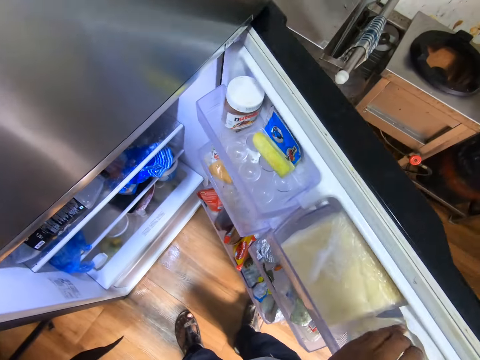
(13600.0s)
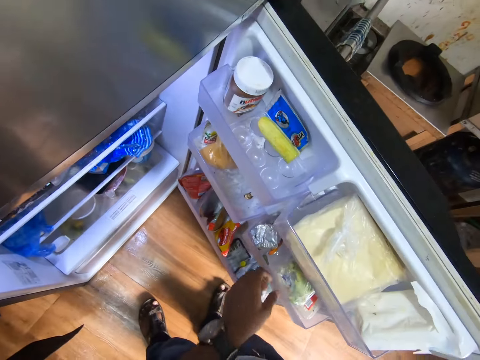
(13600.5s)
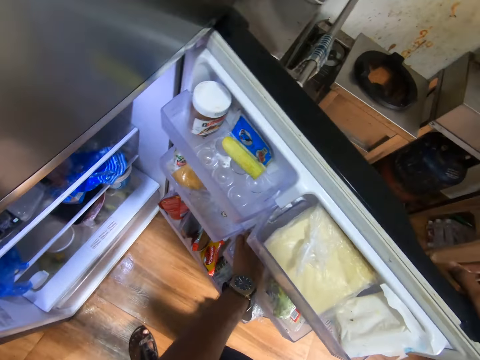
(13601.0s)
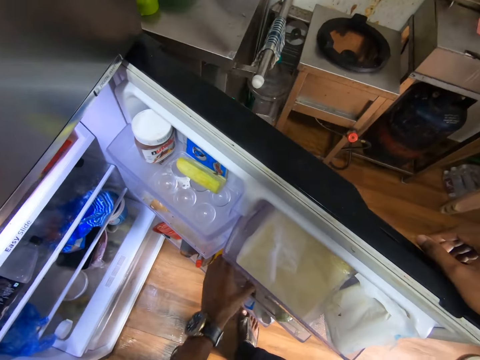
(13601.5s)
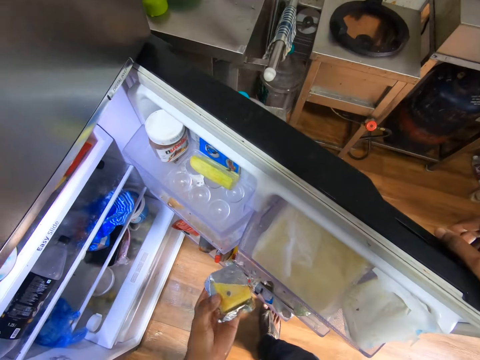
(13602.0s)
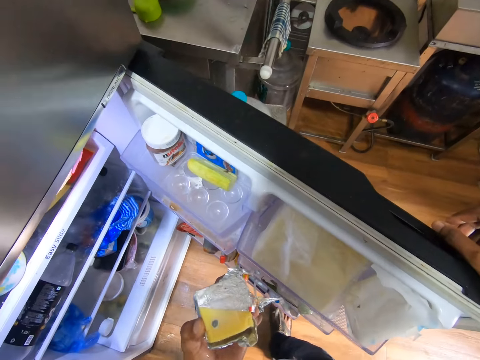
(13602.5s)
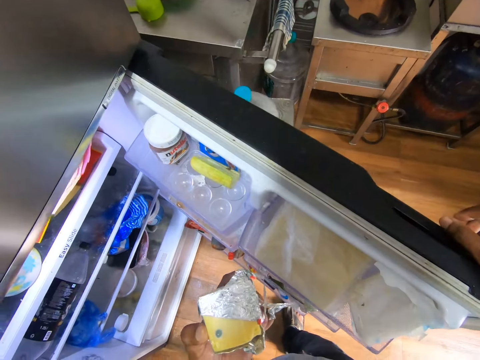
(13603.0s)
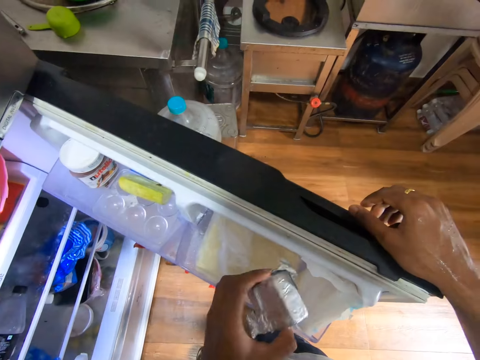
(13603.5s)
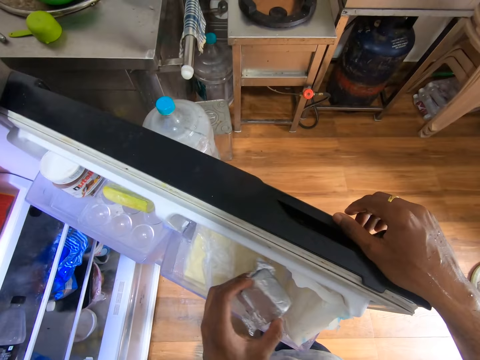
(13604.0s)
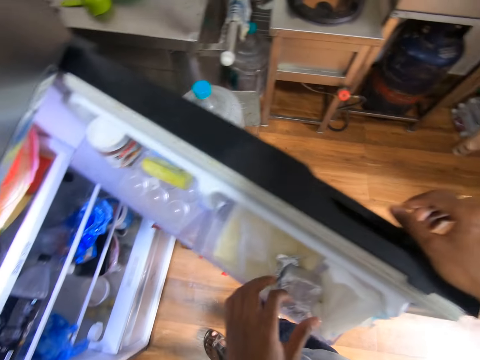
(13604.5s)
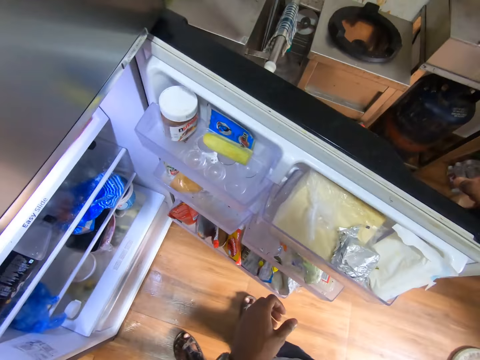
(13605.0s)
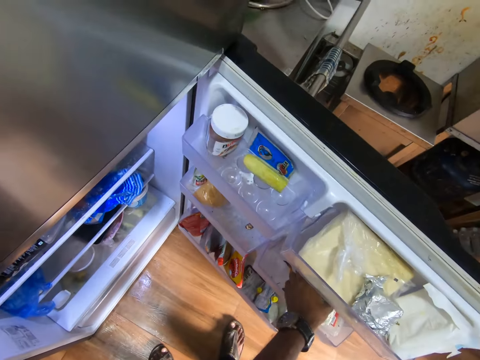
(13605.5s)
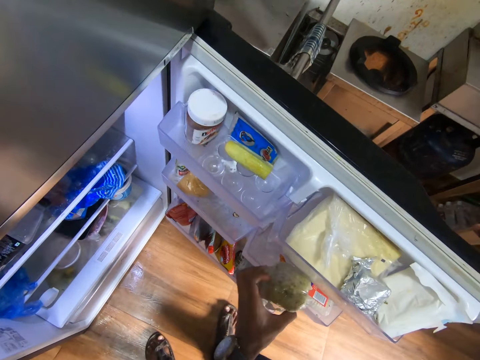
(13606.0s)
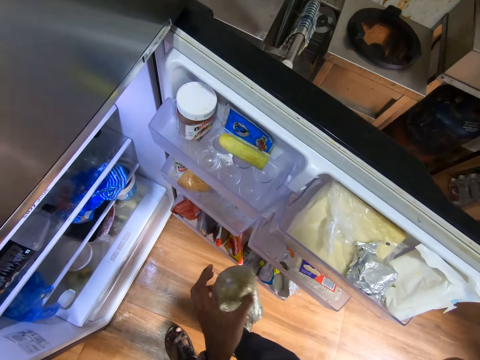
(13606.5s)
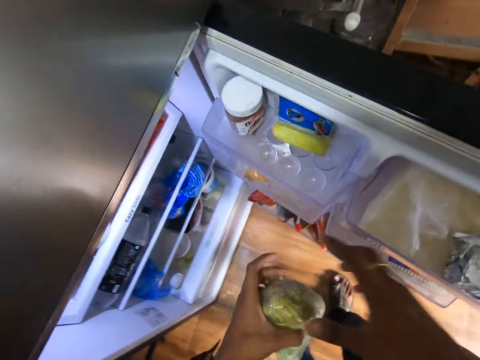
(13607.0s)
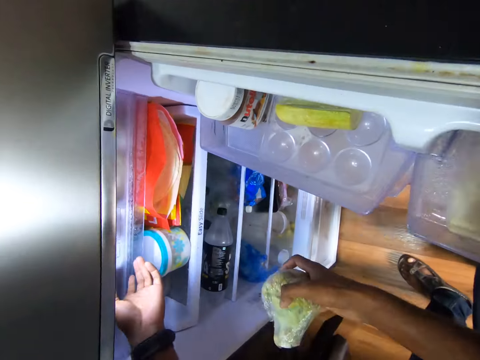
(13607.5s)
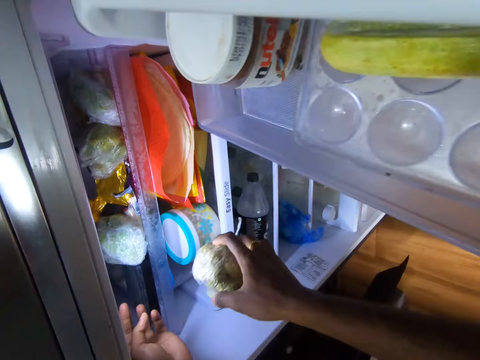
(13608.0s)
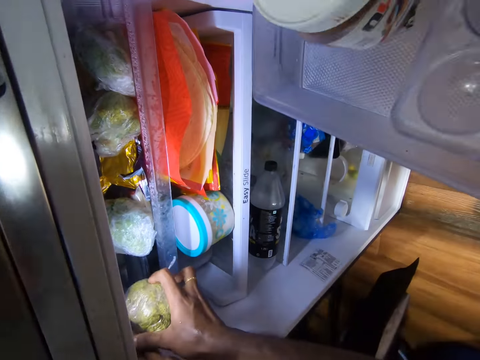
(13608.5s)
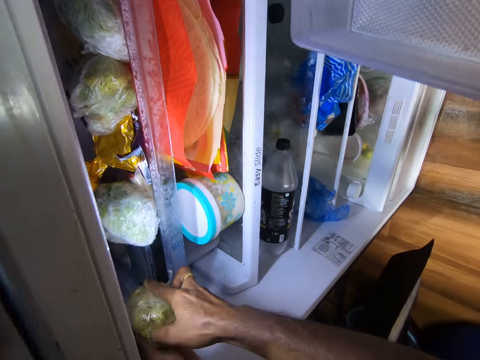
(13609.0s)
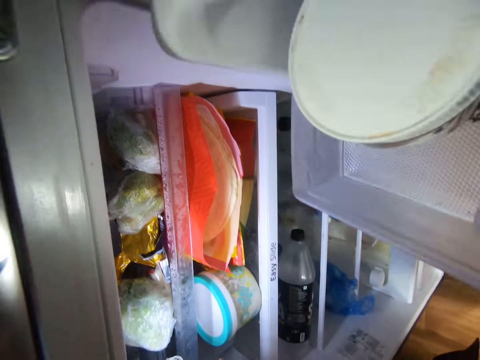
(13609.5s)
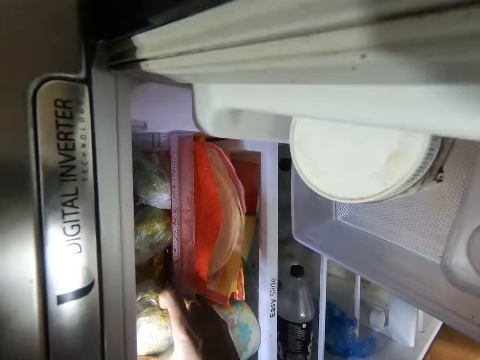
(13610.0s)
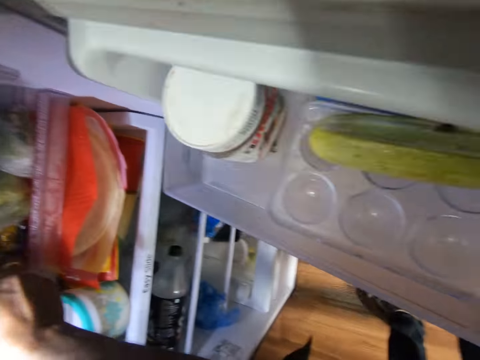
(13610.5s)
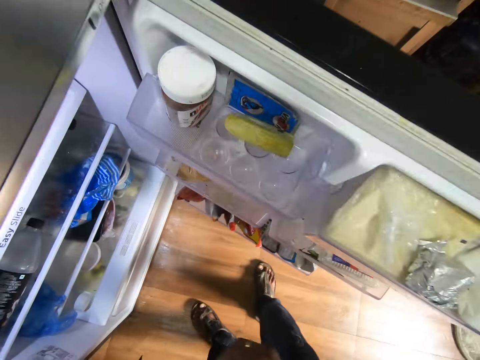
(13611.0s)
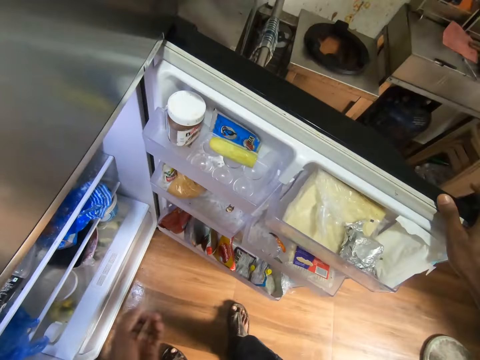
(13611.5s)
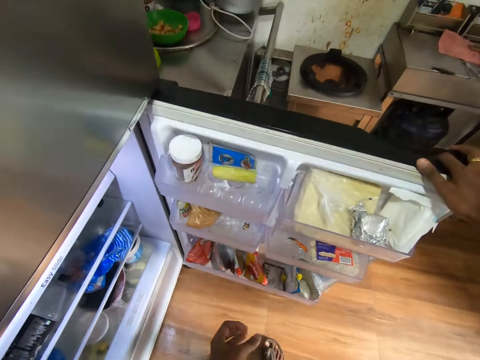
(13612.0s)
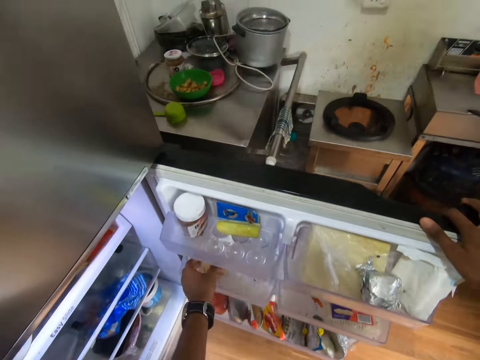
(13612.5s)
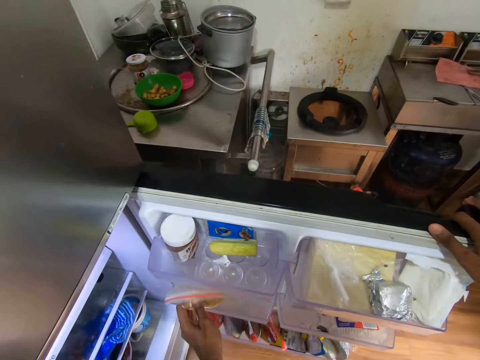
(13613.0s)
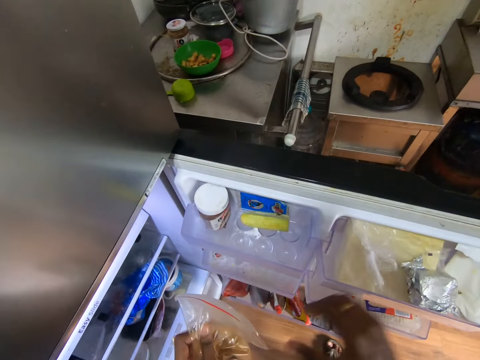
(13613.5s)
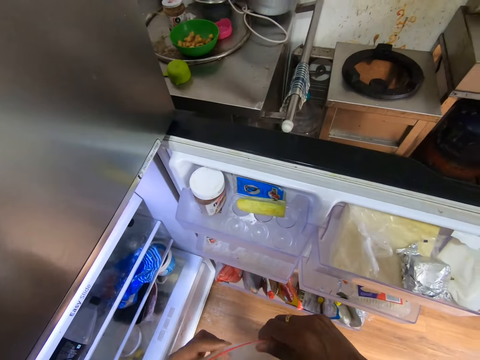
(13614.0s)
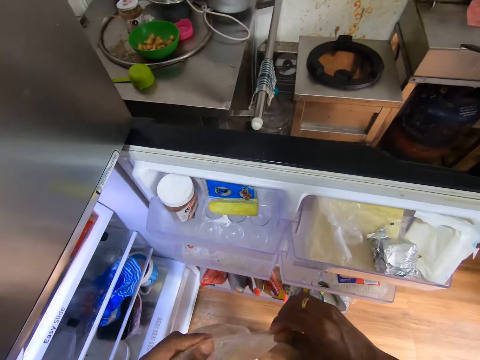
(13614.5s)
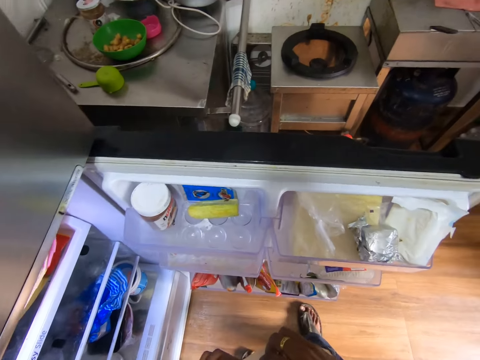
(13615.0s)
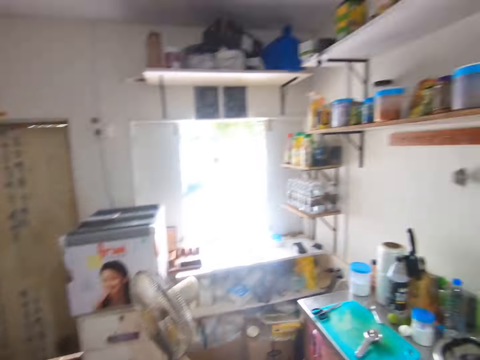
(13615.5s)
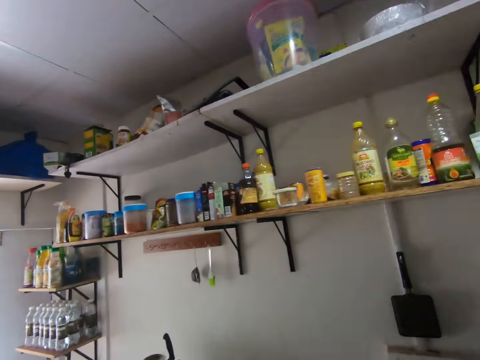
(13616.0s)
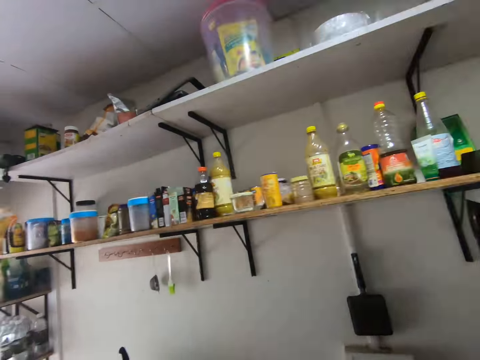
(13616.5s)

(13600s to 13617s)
The camera wearer picks a wrapped cheese or spices from the fridge door shelf with his left hand. He puts the wrapped cheese on the fridge door shelf with his left hand. He picks a fruit from the fridge door shelf with his left hand. He passes the fruit from his left hand to his right hand. He opens a plastic storage box inside the fridge with his left hand. He puts the fruit in the plastic storage box with his right hand. He holds the fridge door with his right hand. He picks a grip seal bag from the fridge door shelf with his left hand. He holds the grip seal bag with both hands.

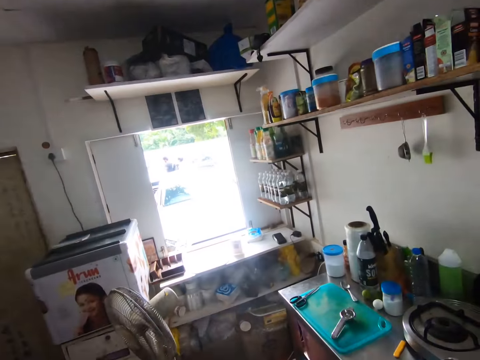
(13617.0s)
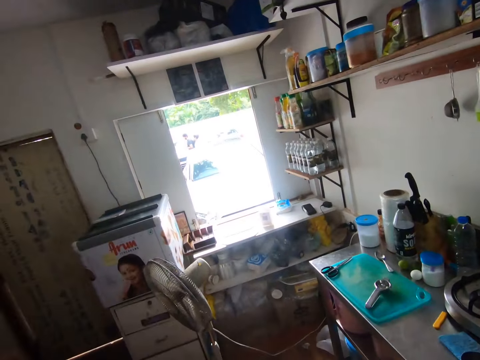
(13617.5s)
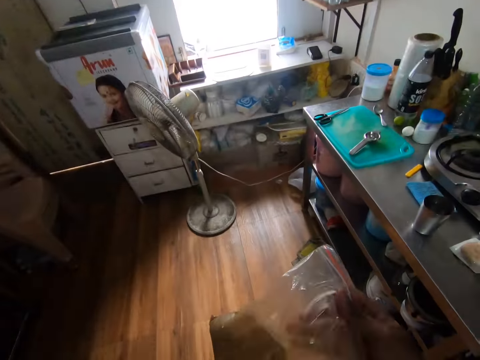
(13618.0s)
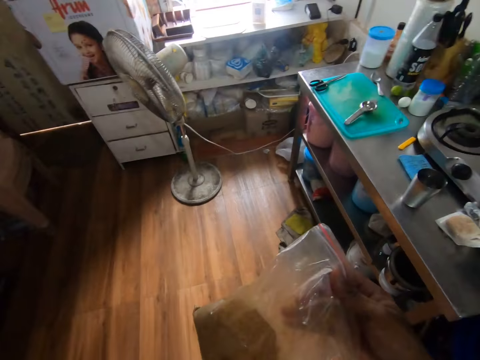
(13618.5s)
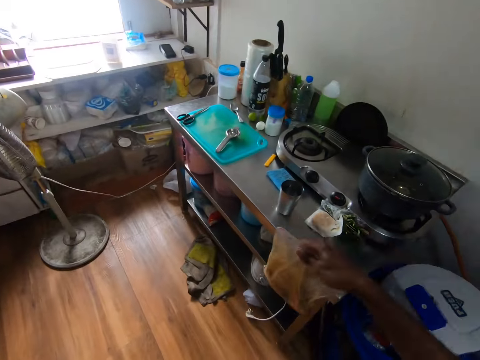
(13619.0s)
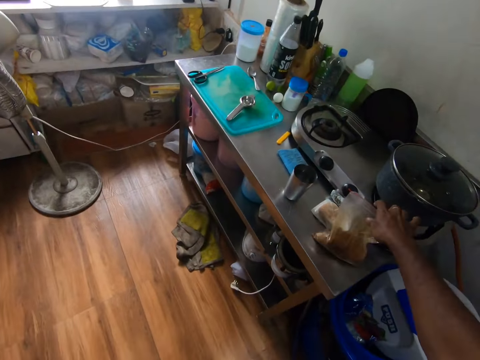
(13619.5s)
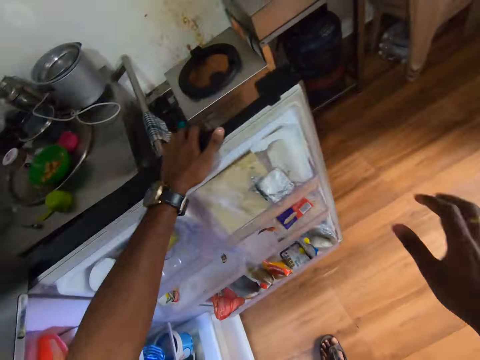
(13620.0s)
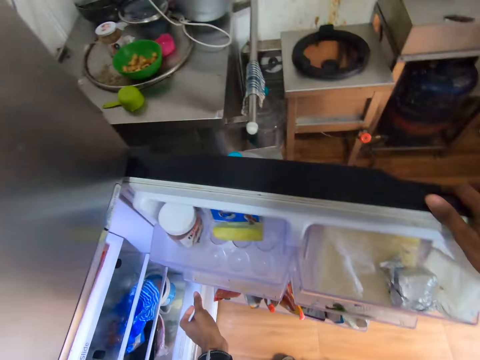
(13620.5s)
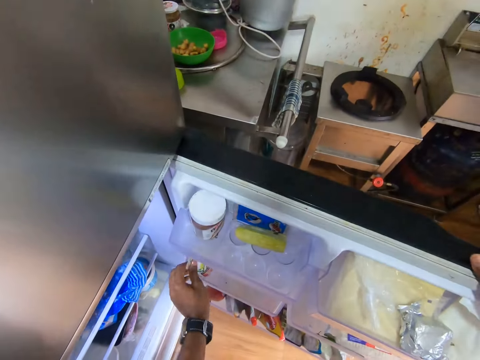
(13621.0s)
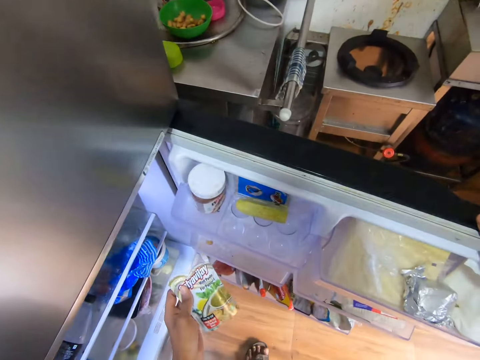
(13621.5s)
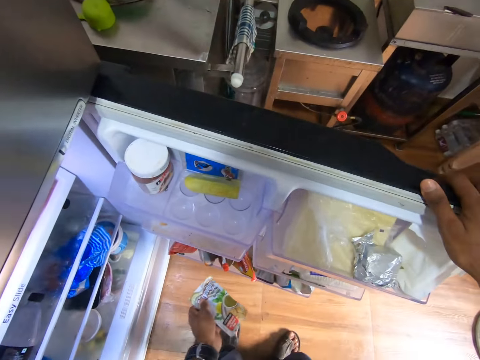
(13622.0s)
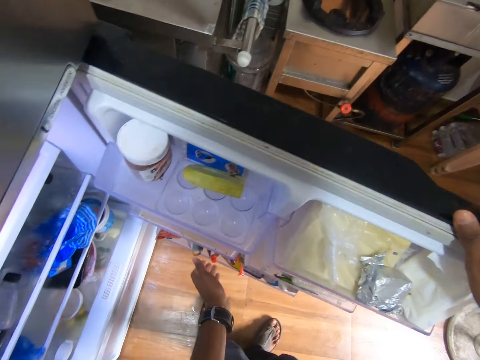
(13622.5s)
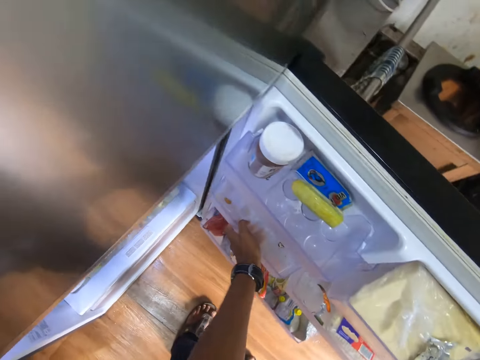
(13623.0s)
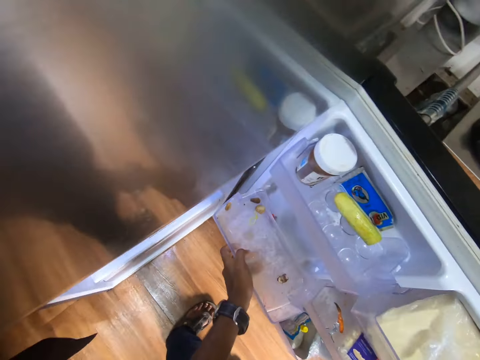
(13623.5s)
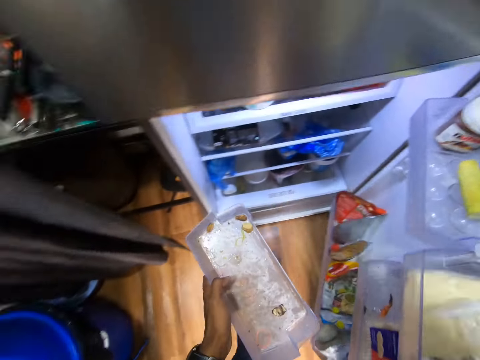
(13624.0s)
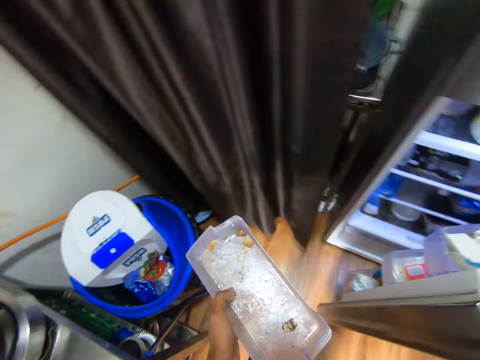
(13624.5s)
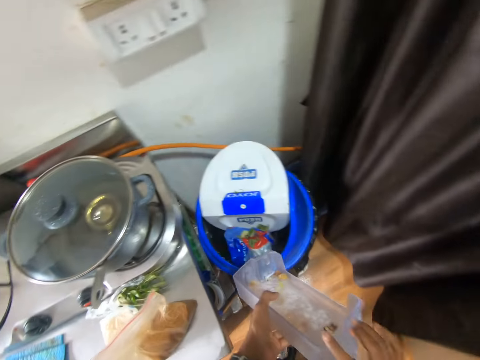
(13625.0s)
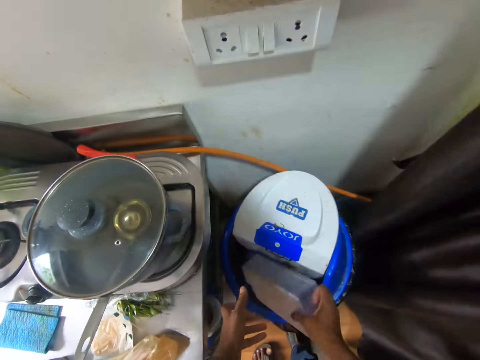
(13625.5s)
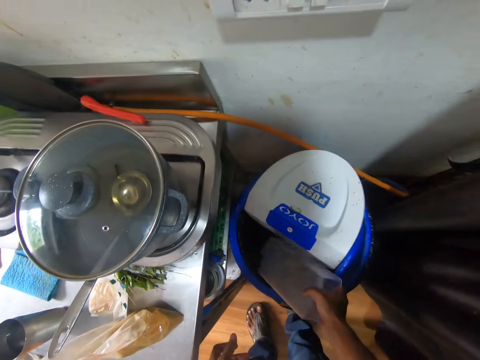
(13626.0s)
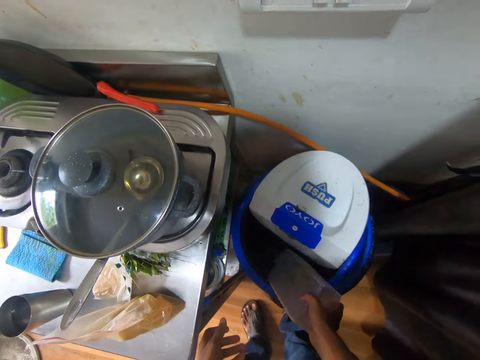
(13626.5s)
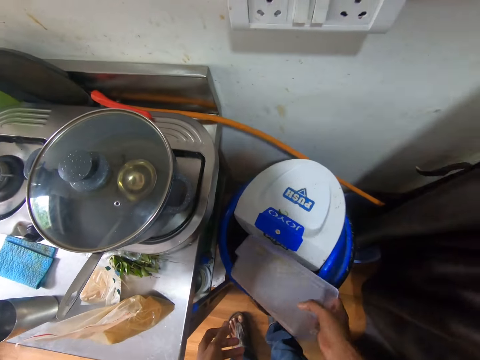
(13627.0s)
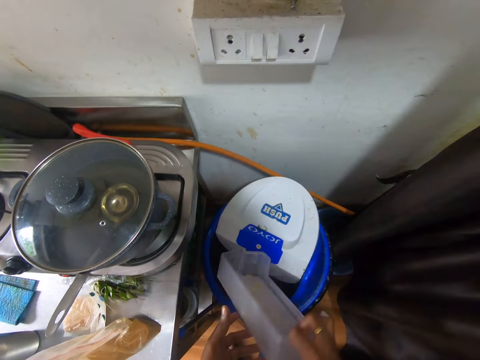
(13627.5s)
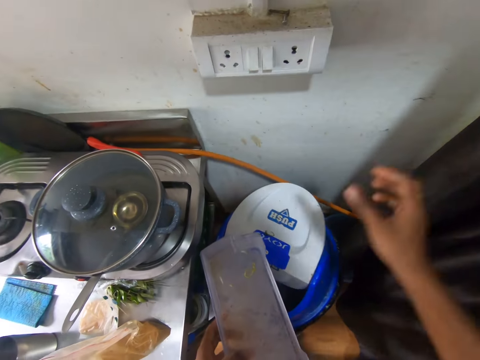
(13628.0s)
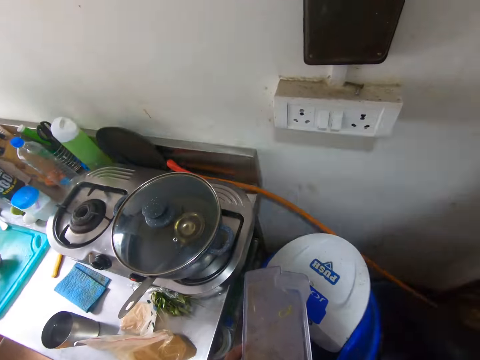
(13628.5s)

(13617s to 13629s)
The camera wearer holds the grip seal bag with his right hand. He drops the grip seal bag on the kitchen aluminum table with his right hand. He holds the fridge door with his right hand. He picks a mint paste or juice bucket from the fridge door shelf with his left hand. He drops the mint paste on the fridge door shelf with his left hand. He removes the fridge door shelf from the fridge door with his left hand. He closes the fridge door with his right hand. He holds the fridge door shelf with both hands. He holds the fridge door shelf with his right hand. He empties dirt on the fridge door shelf into the plastic bin with his left hand. He passes the fridge door shelf from his right hand to his left hand.
